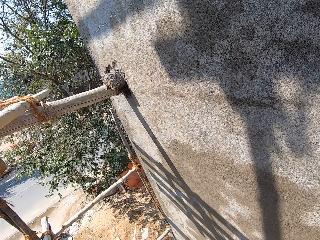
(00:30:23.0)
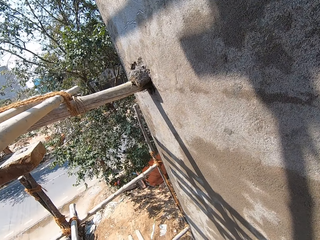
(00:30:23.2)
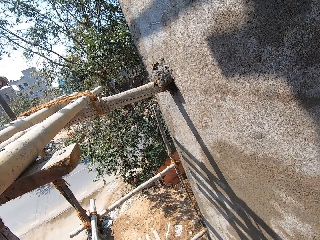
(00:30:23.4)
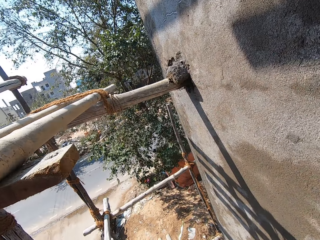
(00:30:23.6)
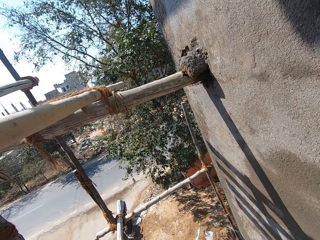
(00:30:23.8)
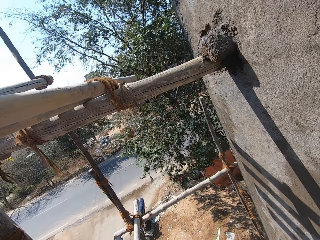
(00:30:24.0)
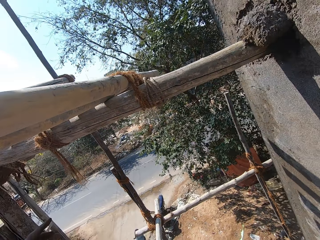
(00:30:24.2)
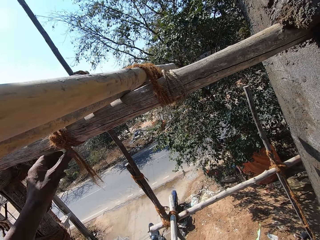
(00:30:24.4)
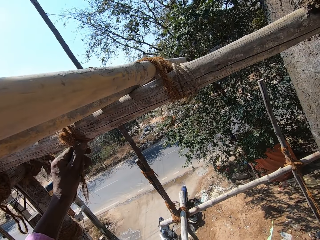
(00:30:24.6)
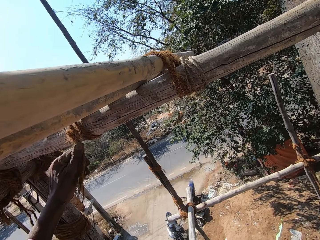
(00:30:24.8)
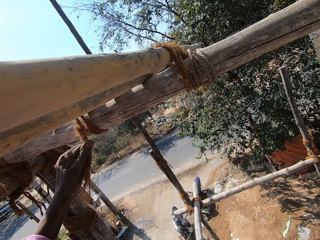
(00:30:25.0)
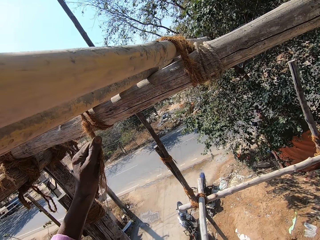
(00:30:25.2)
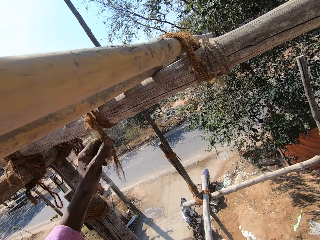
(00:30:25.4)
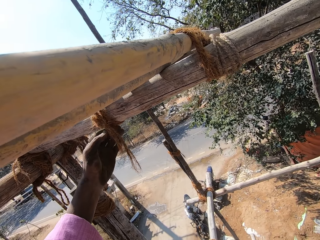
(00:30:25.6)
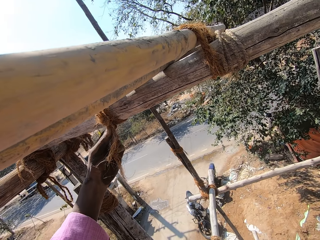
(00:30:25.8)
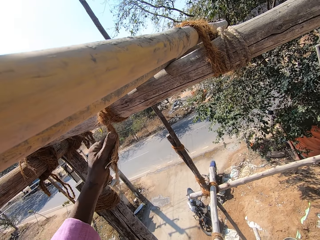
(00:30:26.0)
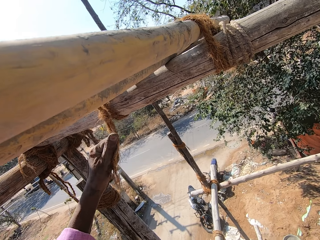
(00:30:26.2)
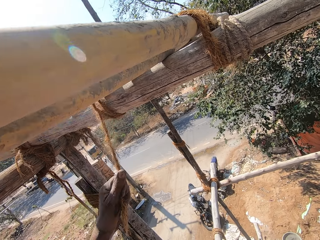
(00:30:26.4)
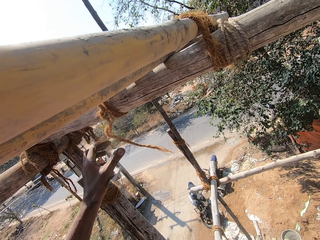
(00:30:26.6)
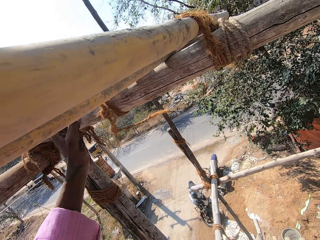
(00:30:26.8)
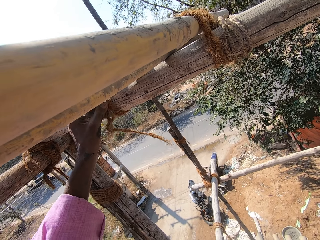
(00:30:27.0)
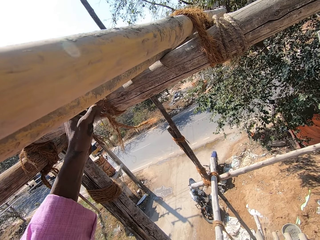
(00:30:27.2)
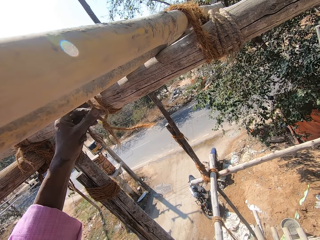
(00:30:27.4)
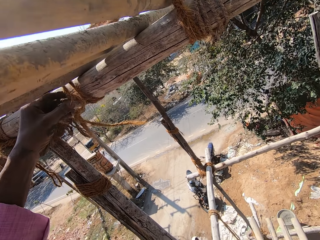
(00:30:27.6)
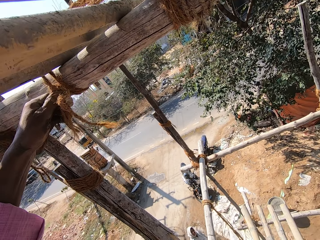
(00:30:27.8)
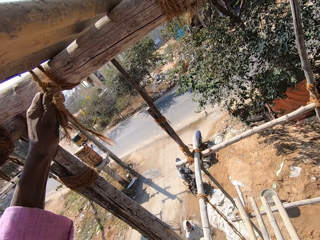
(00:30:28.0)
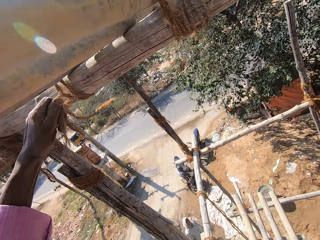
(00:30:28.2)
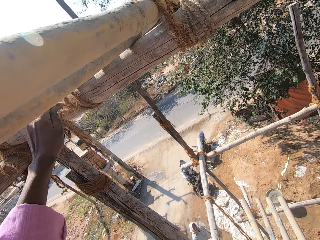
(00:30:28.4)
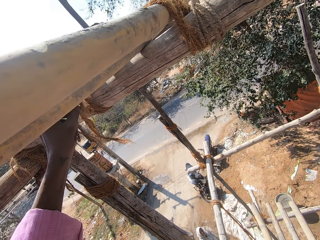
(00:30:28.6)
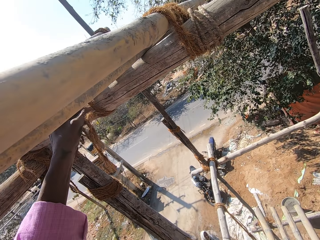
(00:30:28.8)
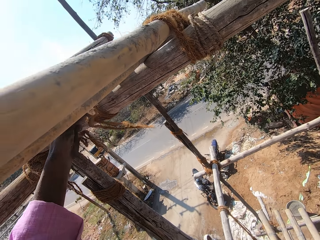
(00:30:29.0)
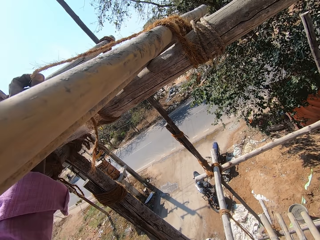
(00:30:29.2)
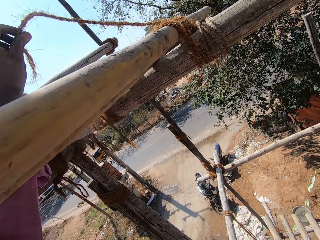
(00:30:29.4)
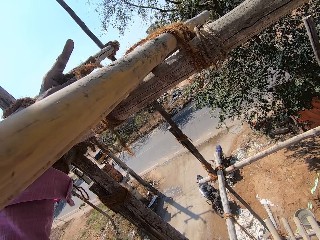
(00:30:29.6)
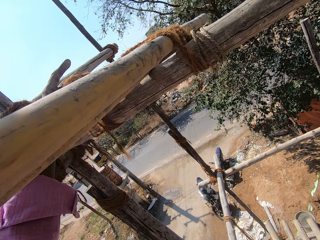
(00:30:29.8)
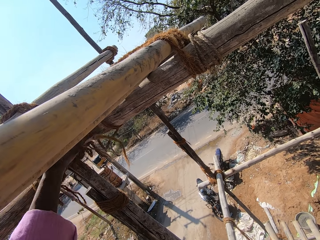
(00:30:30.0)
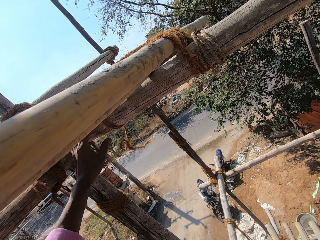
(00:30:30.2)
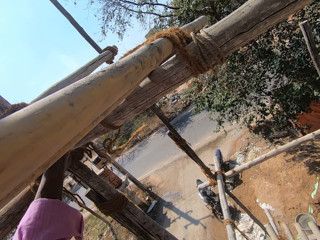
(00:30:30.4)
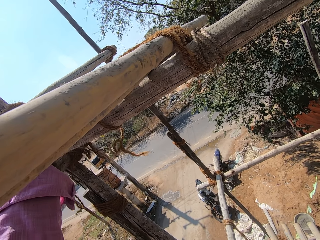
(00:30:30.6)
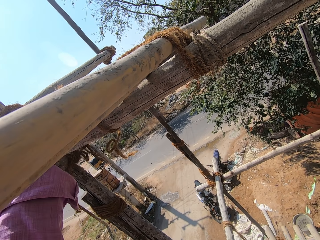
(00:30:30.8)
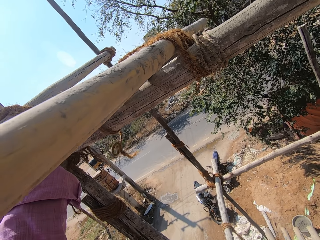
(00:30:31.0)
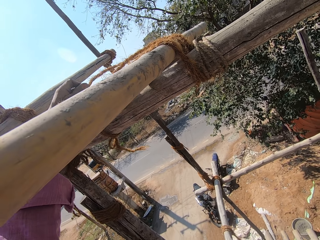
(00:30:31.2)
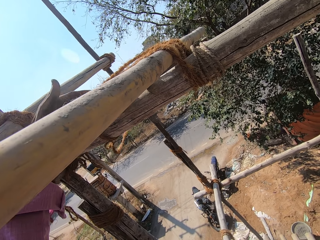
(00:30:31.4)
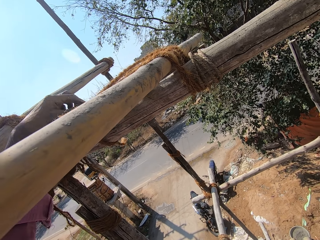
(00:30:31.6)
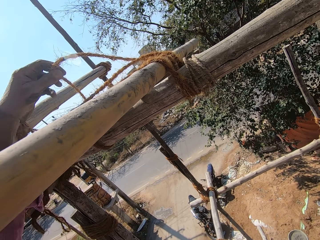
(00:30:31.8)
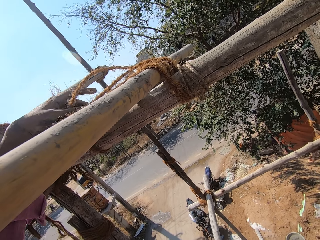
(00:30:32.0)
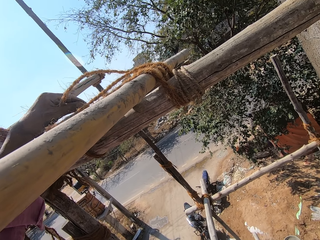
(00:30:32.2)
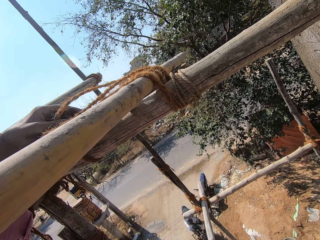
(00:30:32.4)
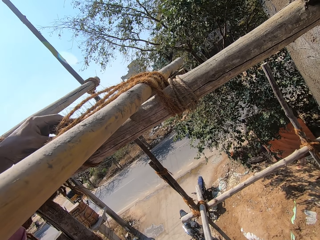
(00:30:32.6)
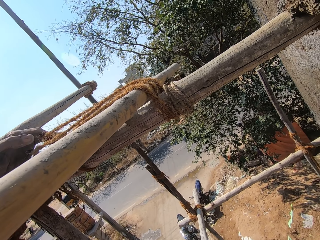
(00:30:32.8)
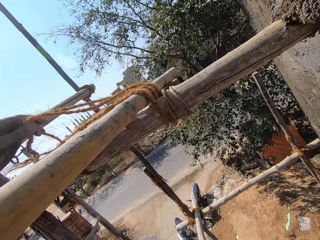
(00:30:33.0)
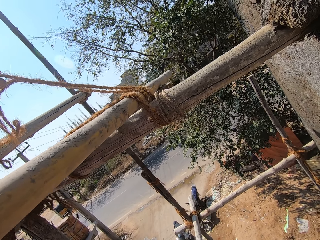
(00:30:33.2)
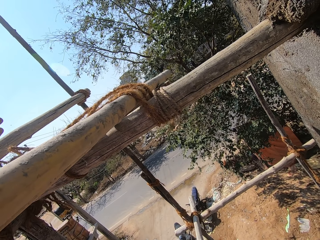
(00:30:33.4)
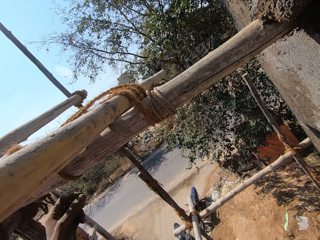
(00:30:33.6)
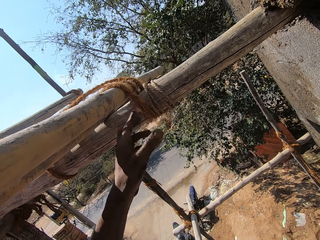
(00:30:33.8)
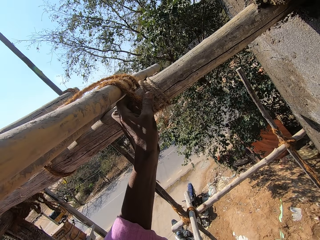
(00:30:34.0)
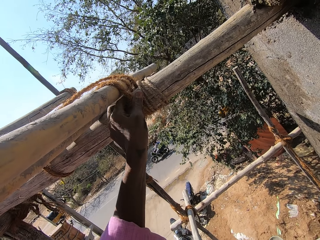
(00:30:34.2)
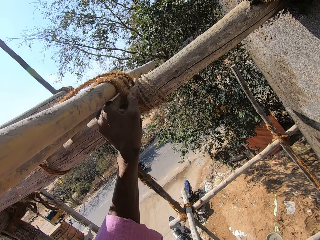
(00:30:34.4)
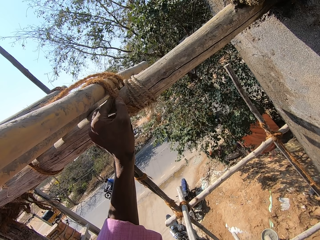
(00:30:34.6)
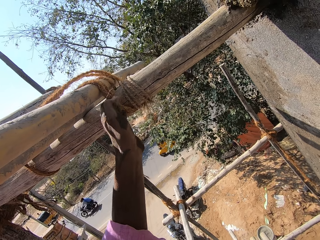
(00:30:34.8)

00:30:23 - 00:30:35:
The camera wearer unties a rope on a bamboo on the scaffold with his left hand.

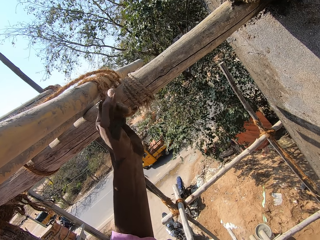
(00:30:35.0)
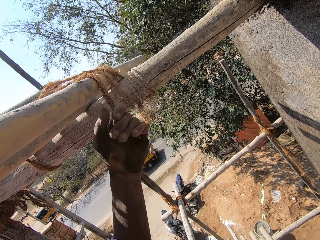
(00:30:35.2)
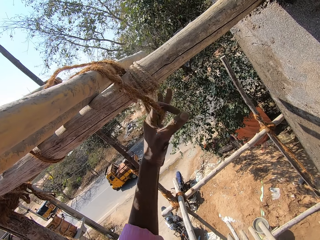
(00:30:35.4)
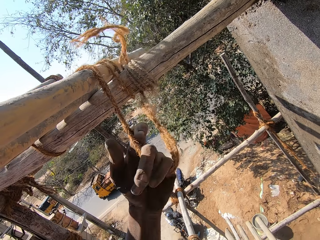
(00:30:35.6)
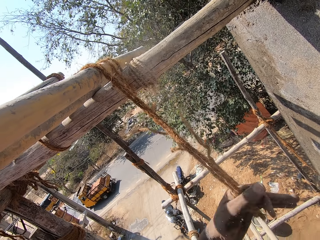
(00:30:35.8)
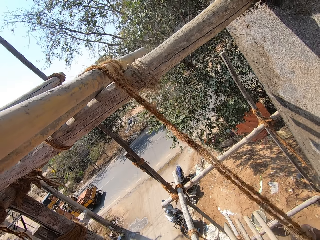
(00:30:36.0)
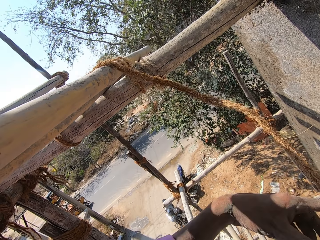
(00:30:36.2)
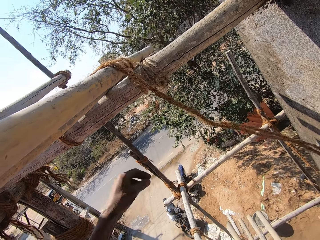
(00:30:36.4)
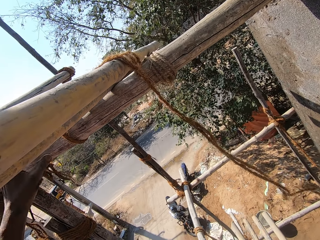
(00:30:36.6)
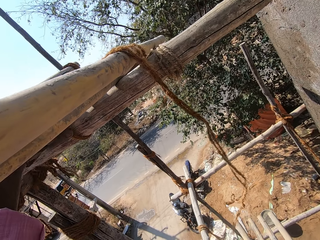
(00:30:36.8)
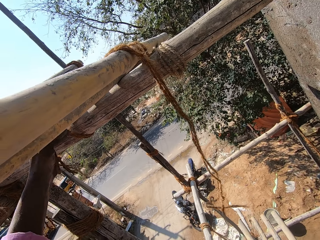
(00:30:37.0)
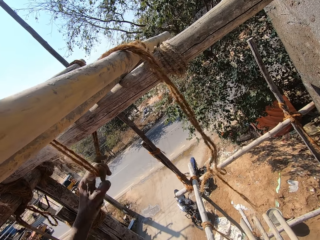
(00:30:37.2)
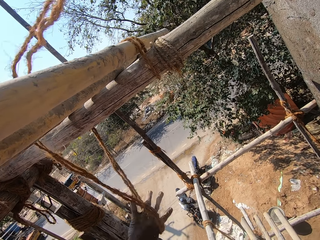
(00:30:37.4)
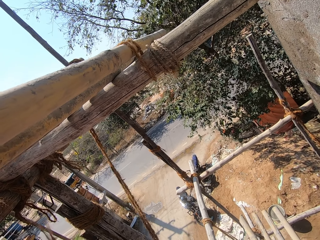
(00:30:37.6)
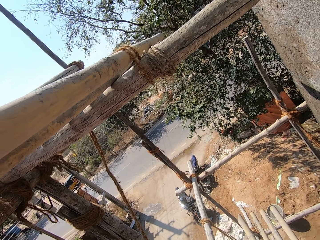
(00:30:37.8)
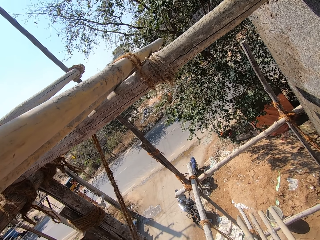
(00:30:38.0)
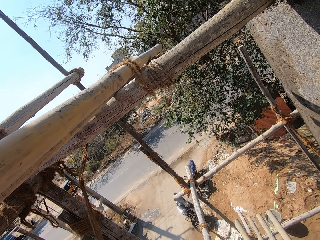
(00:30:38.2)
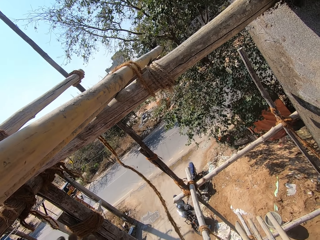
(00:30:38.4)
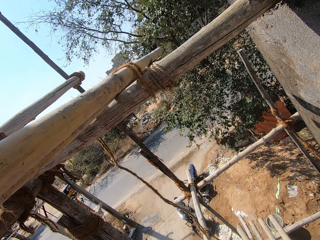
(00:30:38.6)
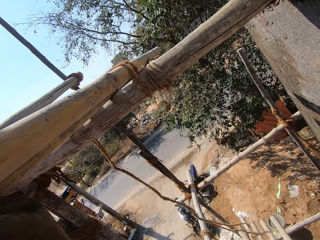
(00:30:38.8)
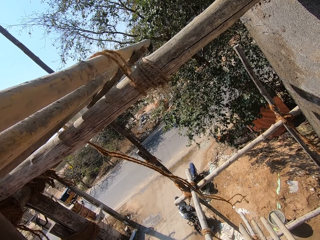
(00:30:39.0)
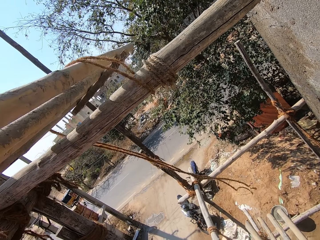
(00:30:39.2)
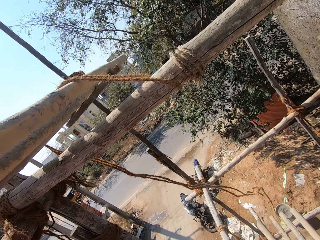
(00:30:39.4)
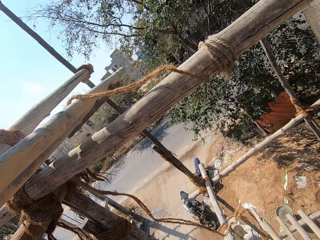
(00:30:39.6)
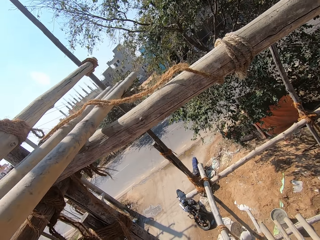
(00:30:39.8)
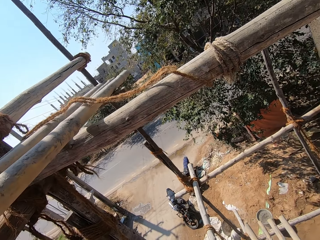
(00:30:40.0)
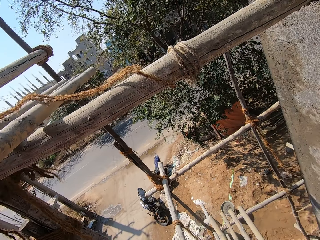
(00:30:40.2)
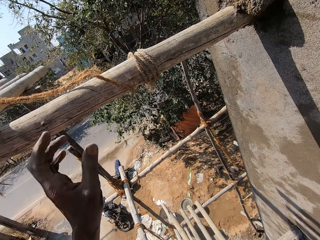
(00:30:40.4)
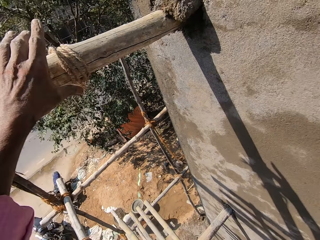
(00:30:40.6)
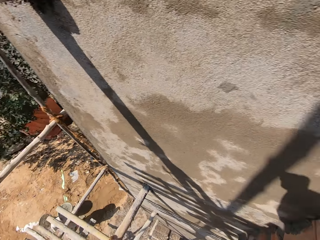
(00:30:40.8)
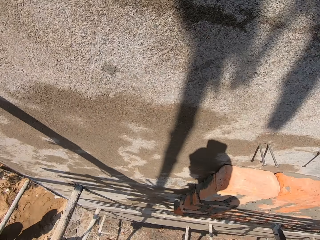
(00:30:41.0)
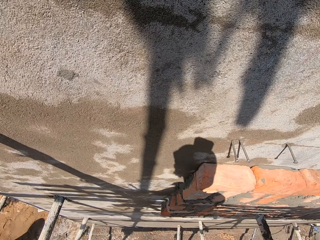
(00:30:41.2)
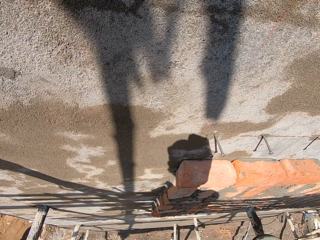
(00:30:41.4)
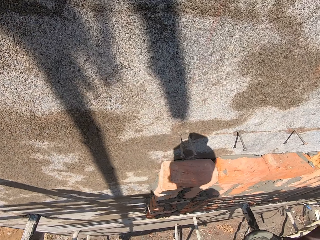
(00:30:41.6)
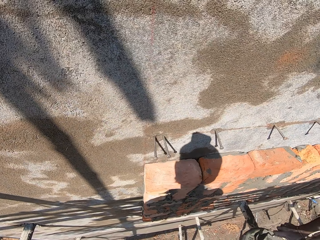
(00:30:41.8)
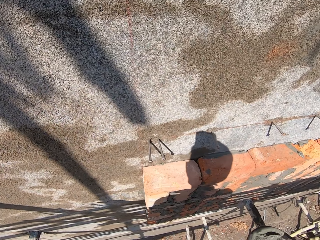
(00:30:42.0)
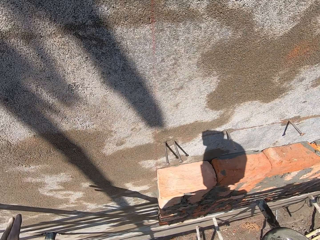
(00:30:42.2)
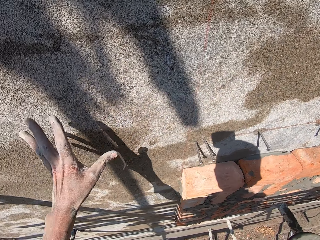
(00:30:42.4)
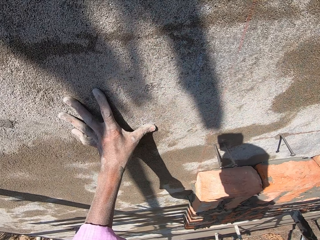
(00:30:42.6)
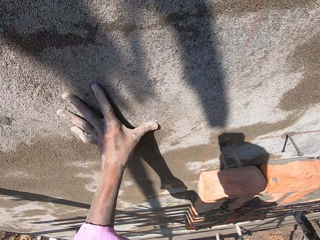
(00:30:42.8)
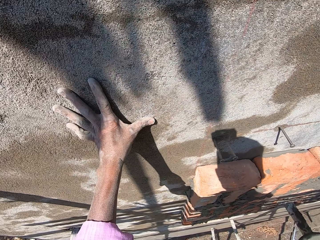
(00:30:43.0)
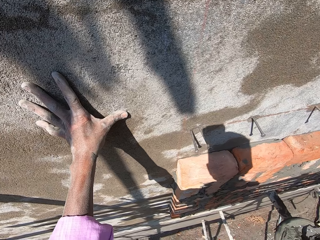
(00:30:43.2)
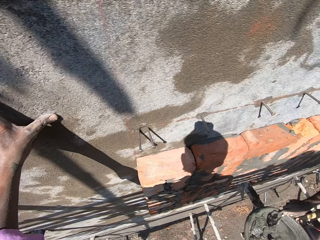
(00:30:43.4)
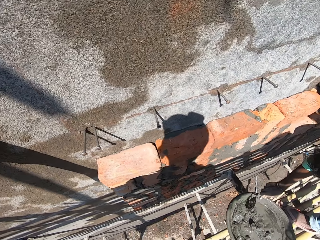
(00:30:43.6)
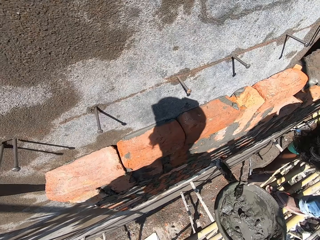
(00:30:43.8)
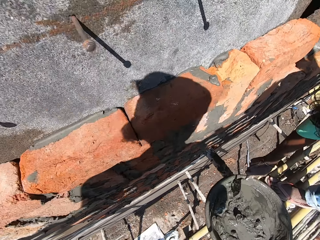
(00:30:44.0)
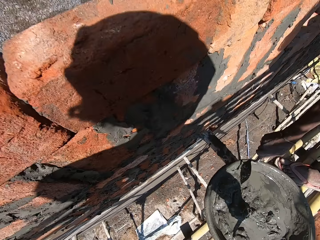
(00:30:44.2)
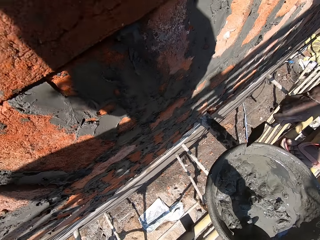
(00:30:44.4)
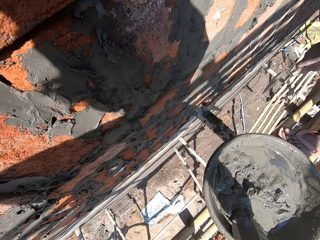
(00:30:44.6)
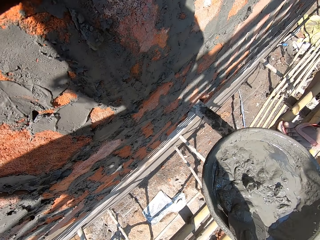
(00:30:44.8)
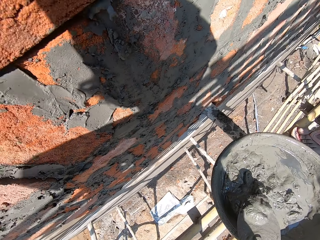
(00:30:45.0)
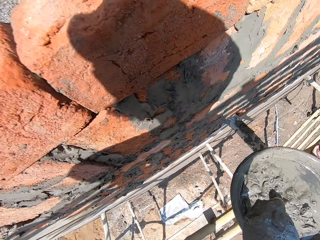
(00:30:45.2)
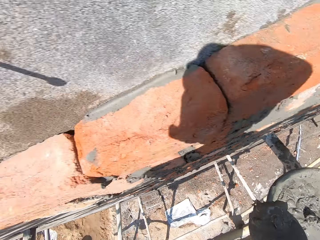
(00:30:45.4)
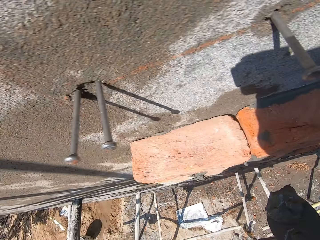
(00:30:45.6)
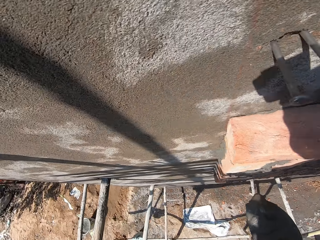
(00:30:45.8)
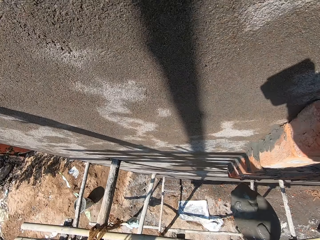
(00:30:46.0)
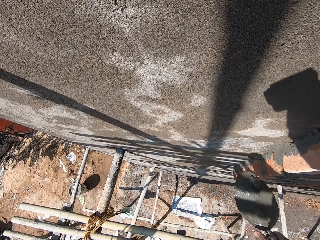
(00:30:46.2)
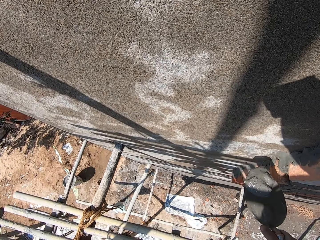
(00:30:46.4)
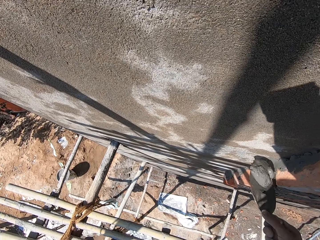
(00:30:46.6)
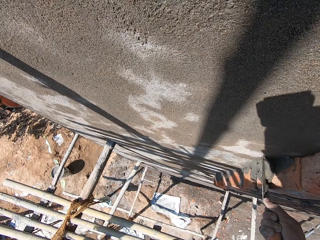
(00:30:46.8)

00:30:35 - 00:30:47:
The camera wearer moves the bamboo on the scaffold with his left hand. He looks around and touches the wall. A man hits the trowel in his right hand on the head pan on the scaffold. The camera wearer looks around. He scoops mortar from the head pan on the scaffold with the trowel in his right hand.
